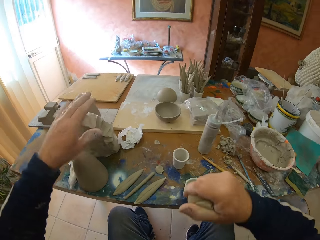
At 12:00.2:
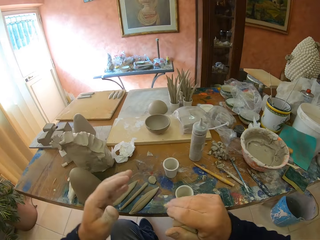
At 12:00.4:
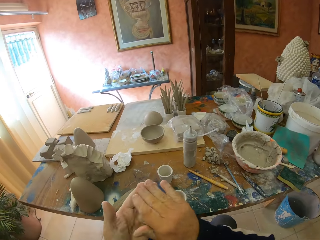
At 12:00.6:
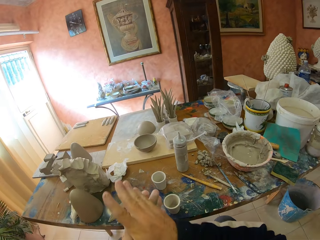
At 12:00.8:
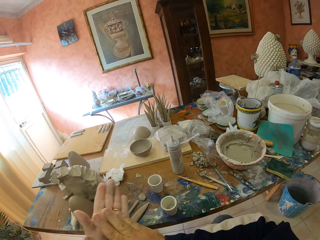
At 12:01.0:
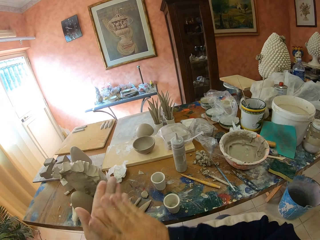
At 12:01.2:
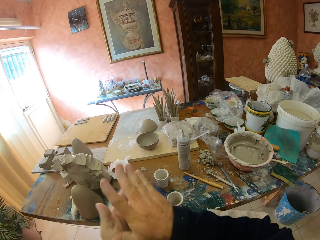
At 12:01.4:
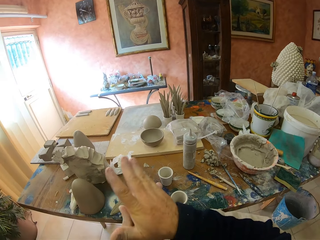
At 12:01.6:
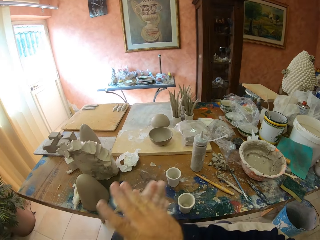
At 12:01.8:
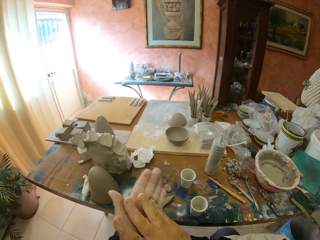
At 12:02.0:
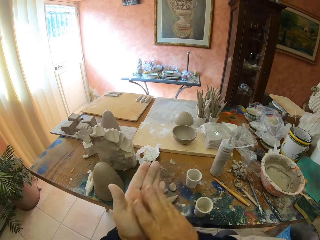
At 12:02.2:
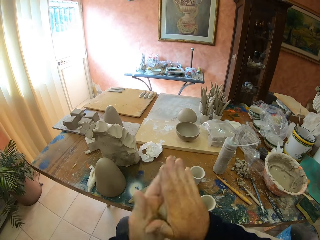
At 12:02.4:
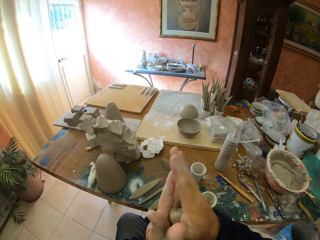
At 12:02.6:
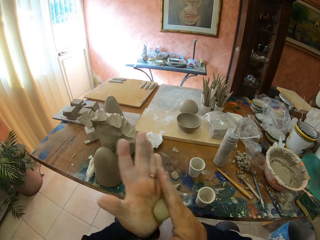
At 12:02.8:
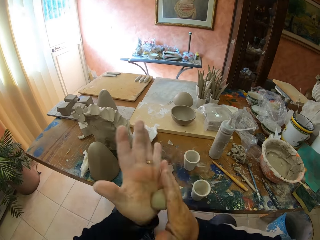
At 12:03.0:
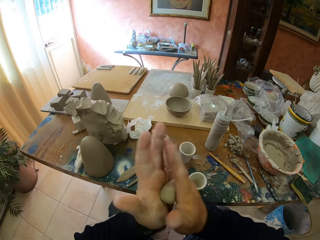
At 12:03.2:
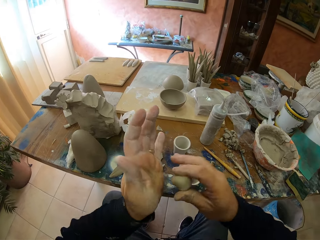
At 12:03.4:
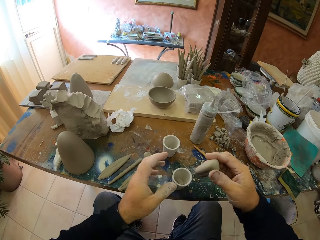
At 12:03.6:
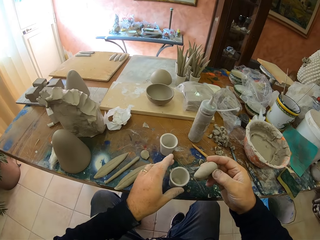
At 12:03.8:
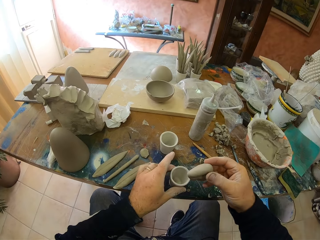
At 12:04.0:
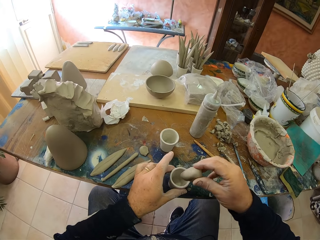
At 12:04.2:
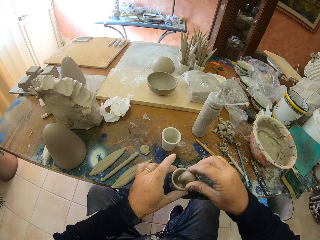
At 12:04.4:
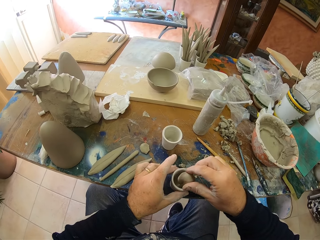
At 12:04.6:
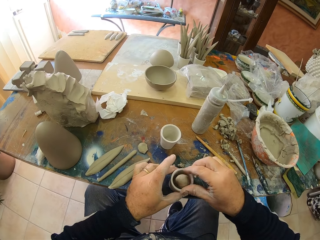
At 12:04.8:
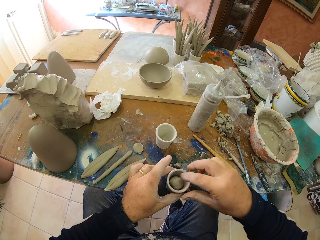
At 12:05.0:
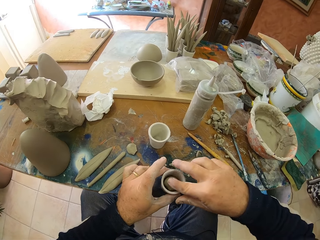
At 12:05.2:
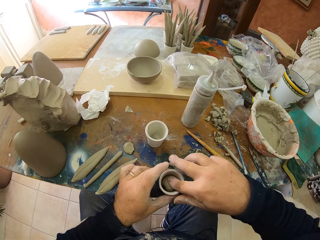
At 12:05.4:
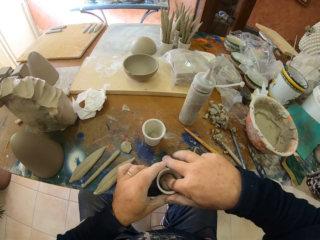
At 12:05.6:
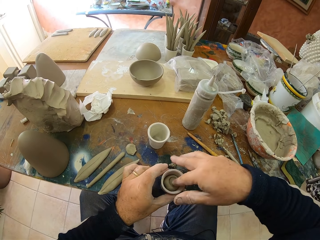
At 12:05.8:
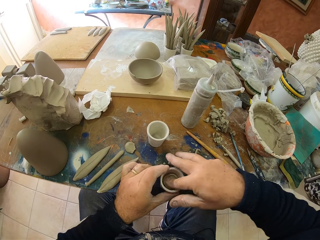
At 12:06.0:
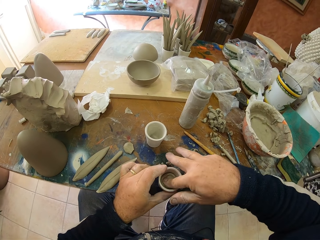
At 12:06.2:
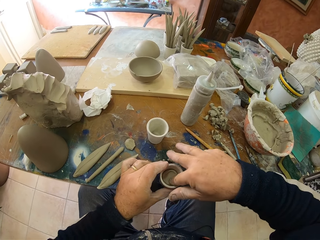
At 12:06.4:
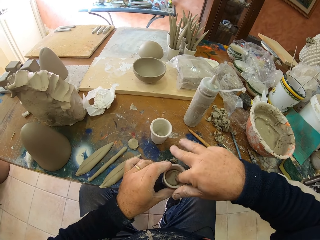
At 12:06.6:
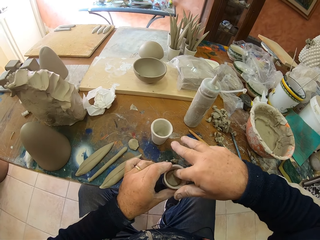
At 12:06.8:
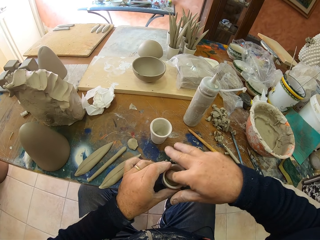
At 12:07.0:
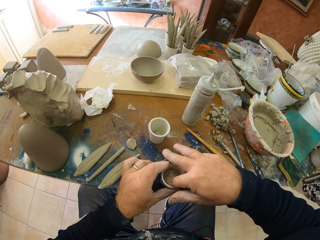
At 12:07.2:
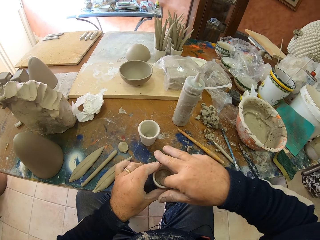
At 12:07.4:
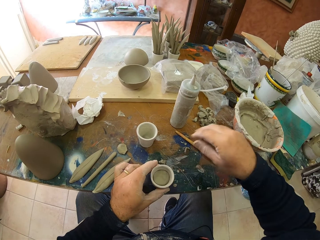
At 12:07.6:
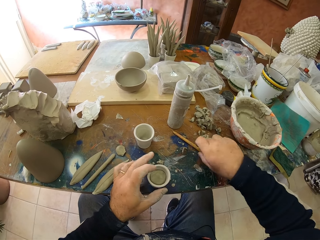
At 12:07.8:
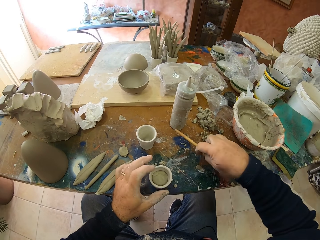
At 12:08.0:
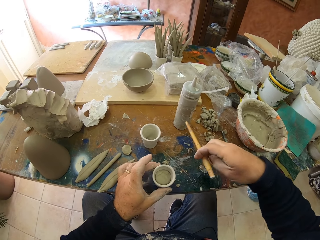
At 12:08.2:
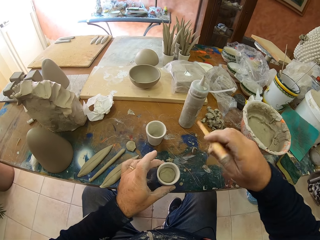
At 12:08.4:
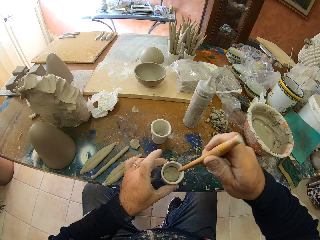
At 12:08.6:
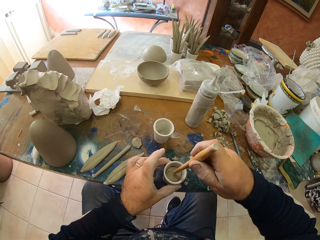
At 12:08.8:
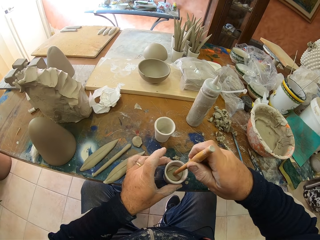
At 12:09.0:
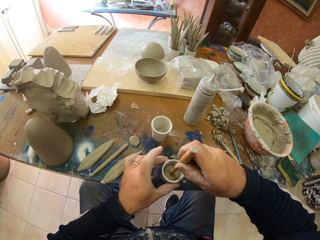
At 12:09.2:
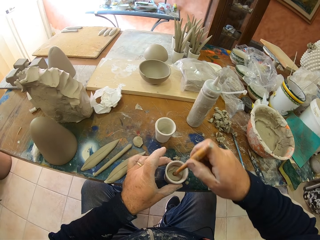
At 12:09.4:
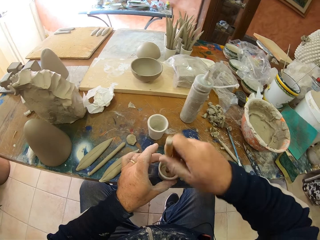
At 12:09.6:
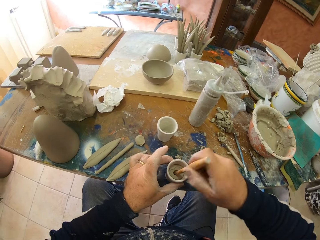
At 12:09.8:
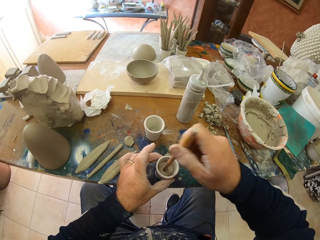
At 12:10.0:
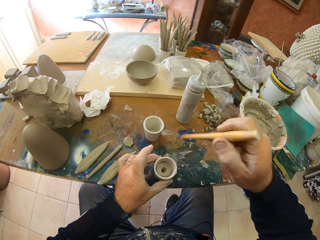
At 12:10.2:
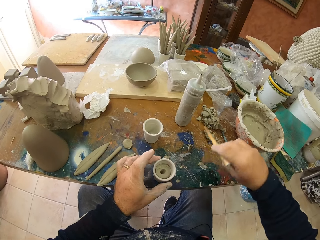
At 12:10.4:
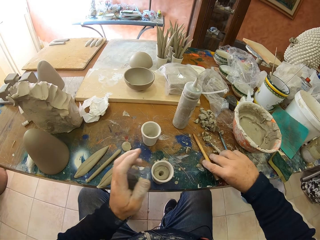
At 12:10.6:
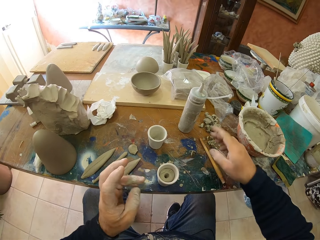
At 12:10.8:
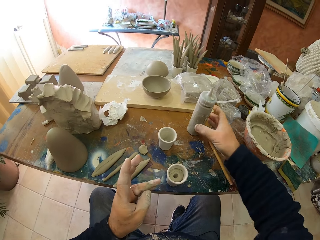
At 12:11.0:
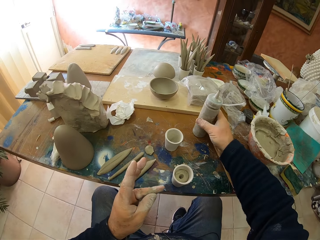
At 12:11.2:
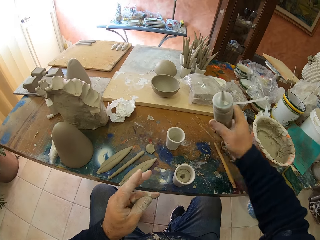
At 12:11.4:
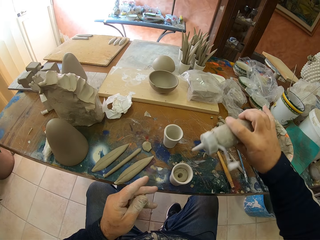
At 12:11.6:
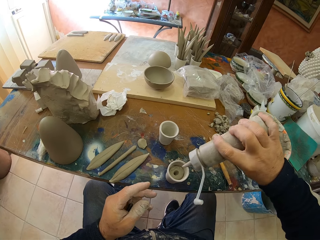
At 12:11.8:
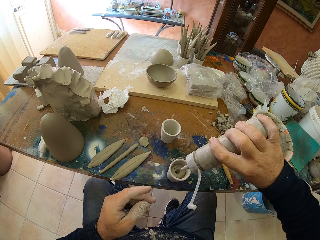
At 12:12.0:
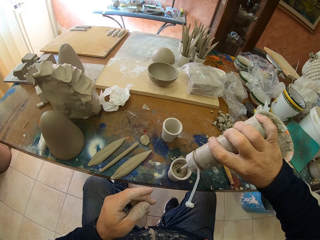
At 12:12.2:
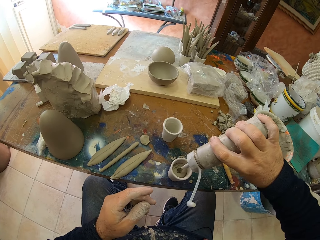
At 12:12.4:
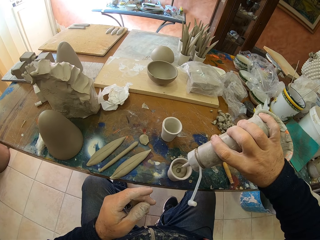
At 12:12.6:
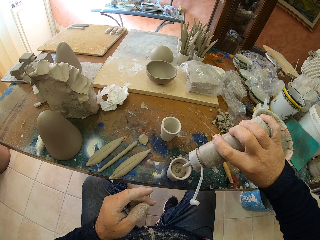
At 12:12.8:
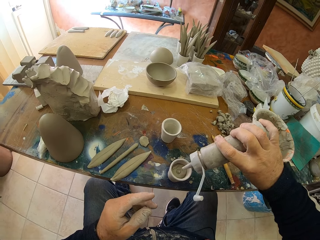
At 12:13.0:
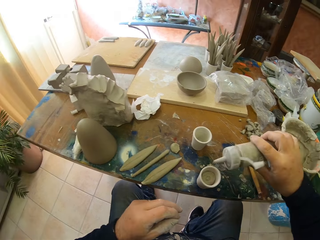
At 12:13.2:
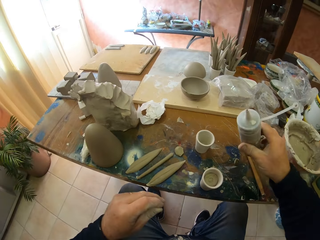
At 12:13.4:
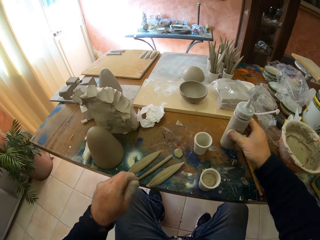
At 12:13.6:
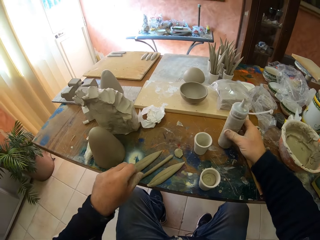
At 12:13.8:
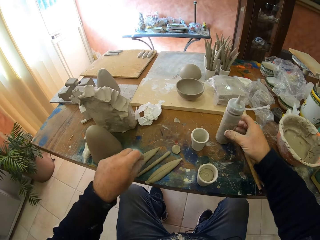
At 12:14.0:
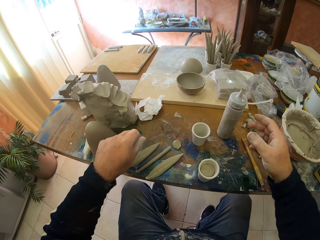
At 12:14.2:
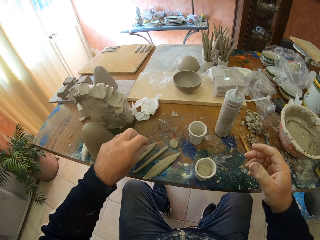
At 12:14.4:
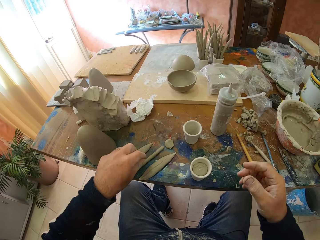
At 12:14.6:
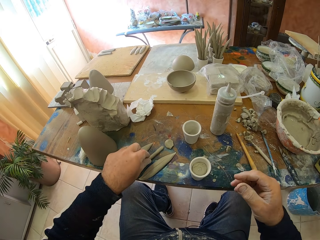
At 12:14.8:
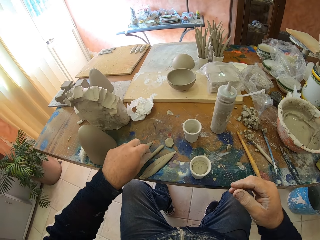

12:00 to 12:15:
The camera wearer molds the clay. He rolls the molding clay in his hands. He puts the molding clay in the container. He picks up a wooden stick. He makes a hole in the clay in the container. He puts the wooden stick on the table. He picks up something. He pours something in the hole. He puts something on the table.

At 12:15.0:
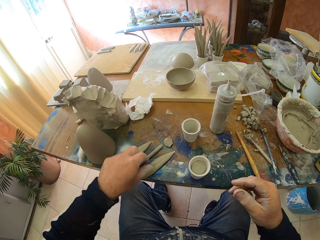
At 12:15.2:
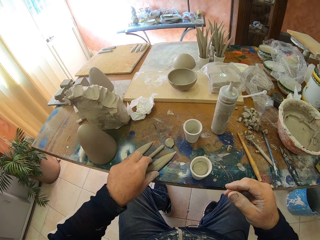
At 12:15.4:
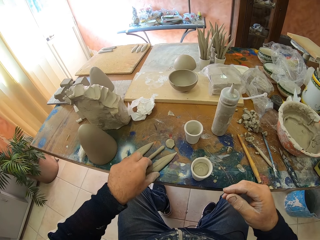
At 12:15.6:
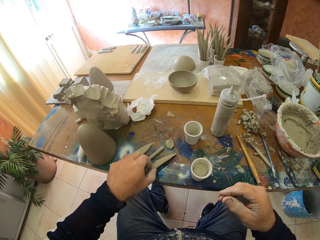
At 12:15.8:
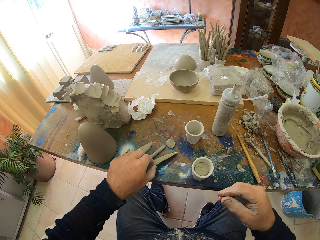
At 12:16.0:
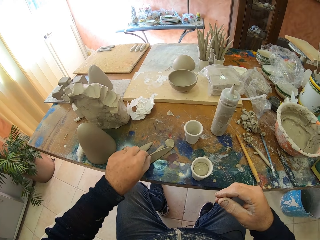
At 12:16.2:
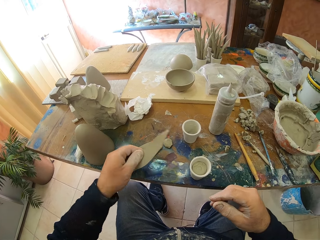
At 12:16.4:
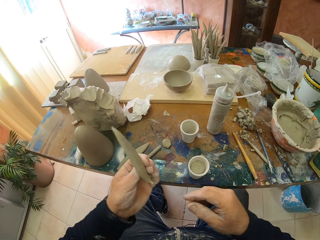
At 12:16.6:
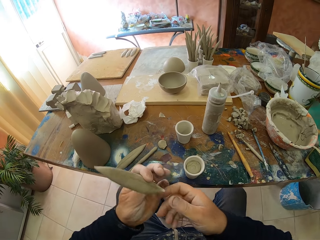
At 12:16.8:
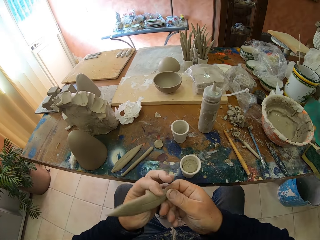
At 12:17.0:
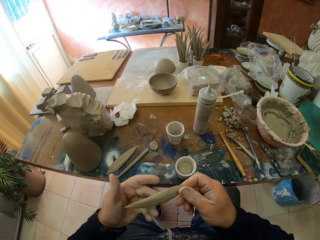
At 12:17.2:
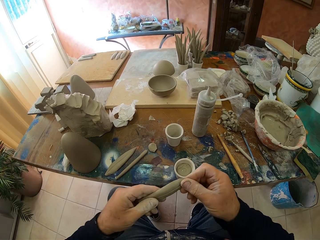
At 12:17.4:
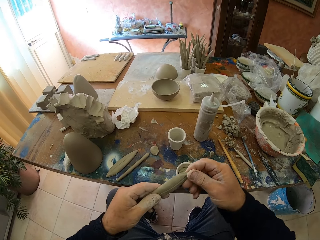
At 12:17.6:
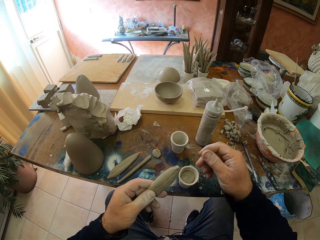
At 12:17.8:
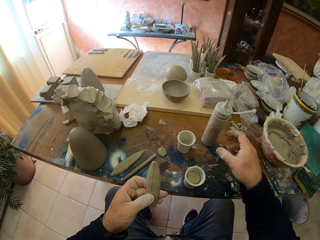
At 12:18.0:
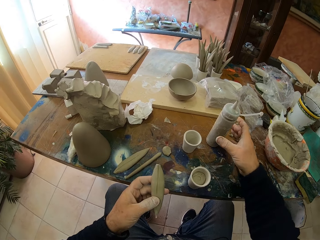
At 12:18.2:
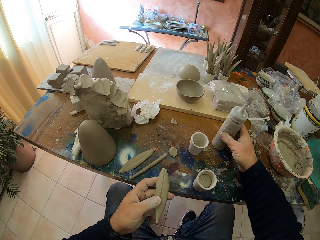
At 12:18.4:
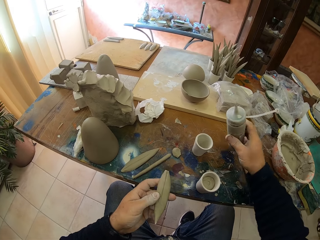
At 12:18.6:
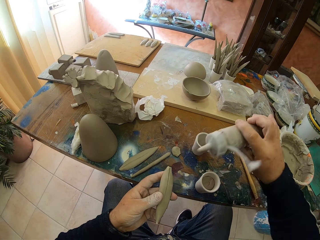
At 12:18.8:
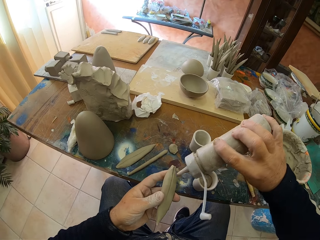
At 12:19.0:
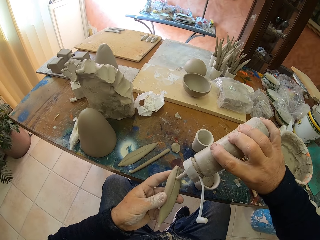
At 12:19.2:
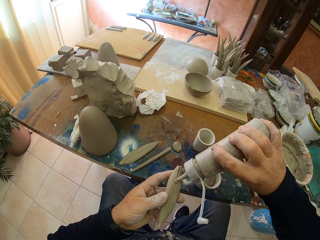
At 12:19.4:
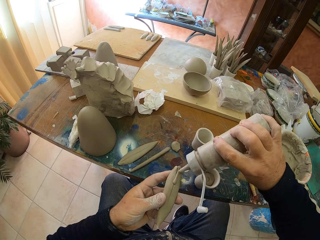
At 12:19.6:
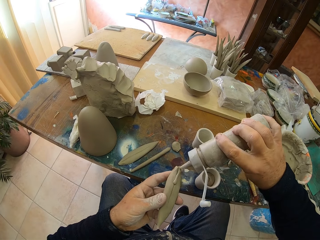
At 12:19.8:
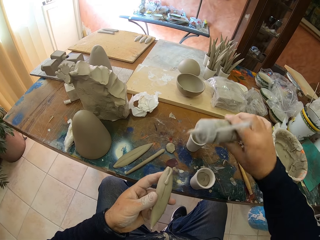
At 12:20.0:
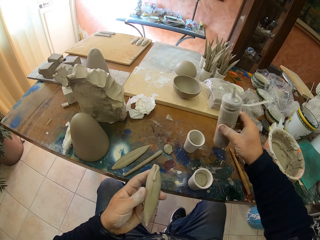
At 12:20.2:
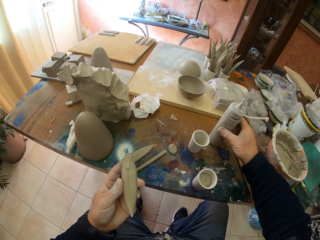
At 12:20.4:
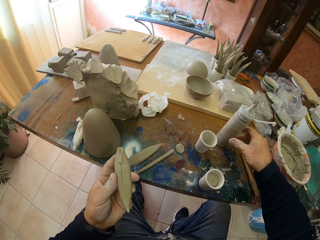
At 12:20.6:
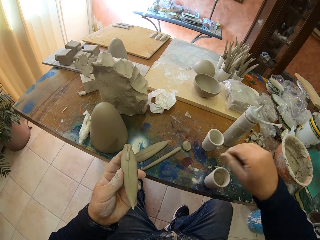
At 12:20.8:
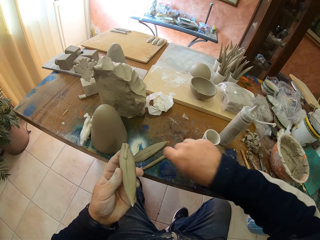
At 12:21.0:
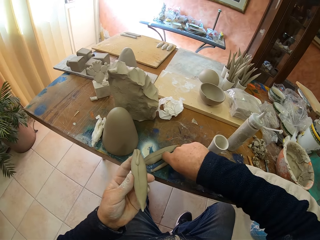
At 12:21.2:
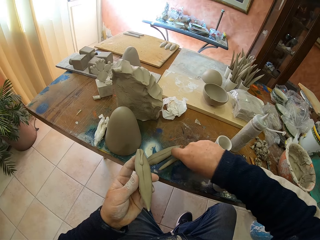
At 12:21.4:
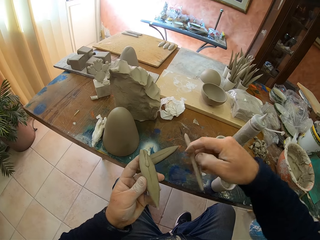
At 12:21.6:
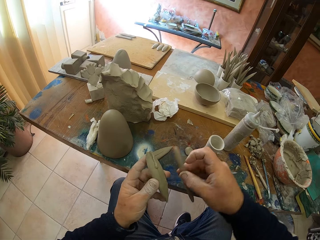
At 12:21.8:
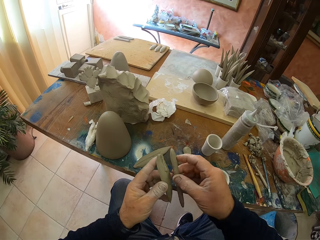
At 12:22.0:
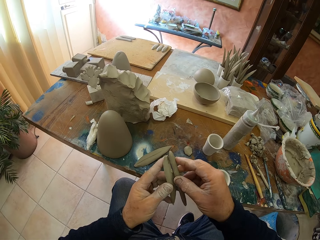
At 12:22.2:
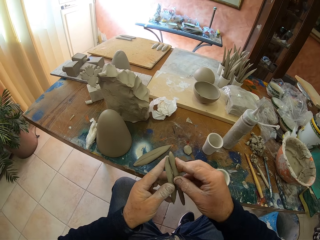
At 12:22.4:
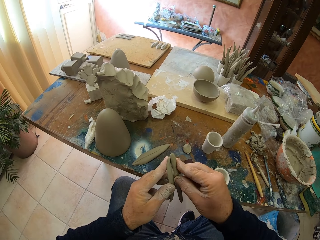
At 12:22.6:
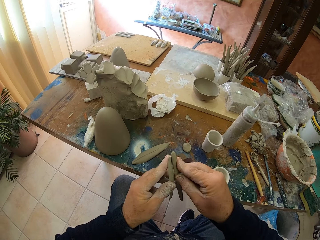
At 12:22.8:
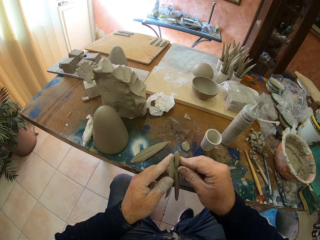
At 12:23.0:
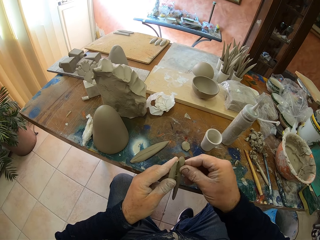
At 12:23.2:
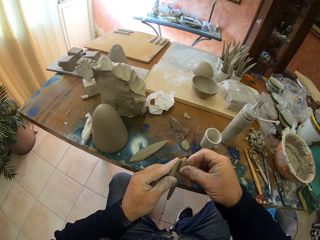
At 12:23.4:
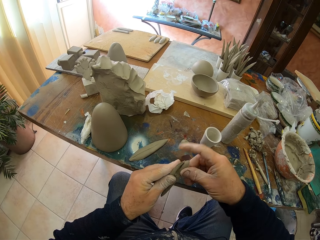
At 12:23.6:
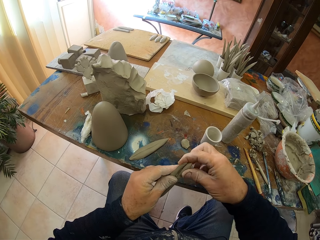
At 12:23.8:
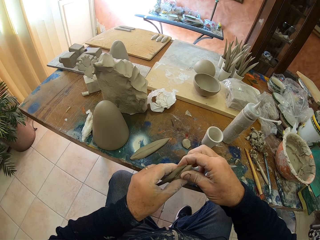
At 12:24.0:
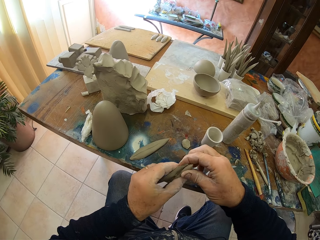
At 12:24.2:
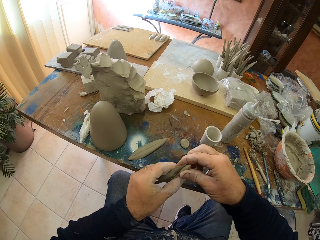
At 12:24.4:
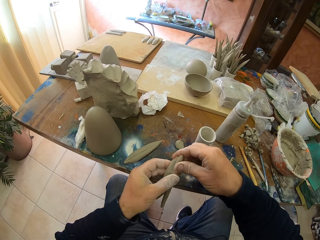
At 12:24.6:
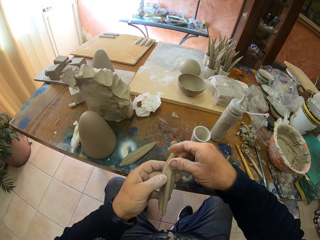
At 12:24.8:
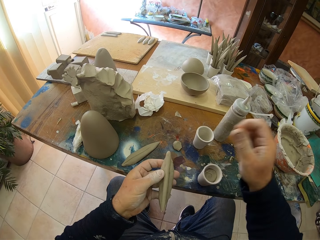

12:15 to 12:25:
The camera wearer picks up molding clay. They pick up something. They attach the clay. They pour something on the molding clay. They put something on the table. They pick up molding clay. They put the clay together.
